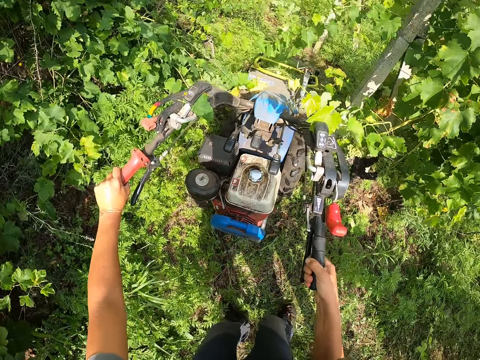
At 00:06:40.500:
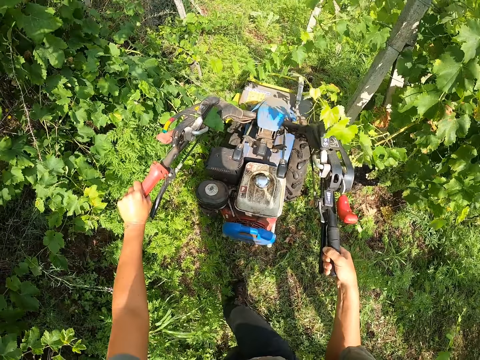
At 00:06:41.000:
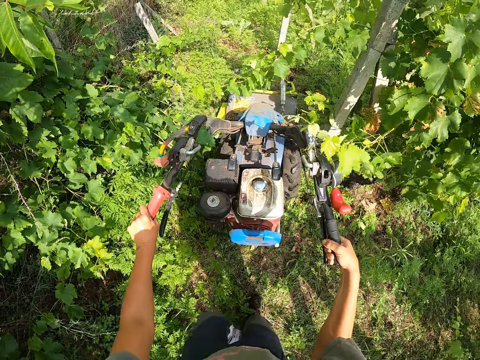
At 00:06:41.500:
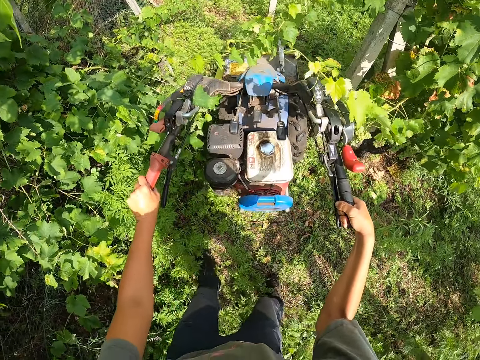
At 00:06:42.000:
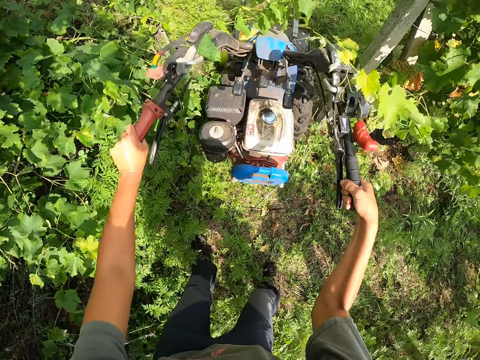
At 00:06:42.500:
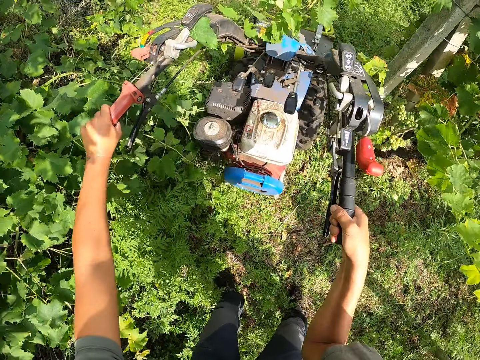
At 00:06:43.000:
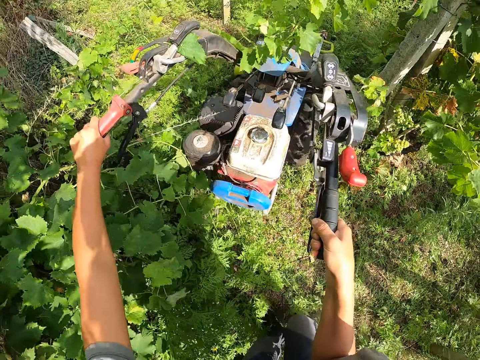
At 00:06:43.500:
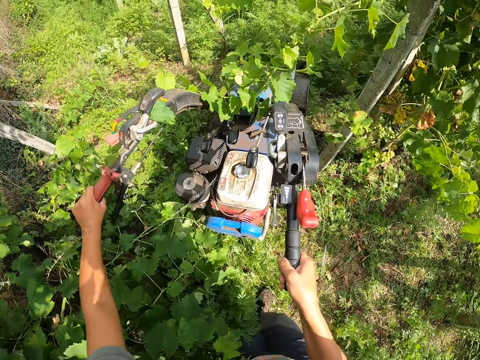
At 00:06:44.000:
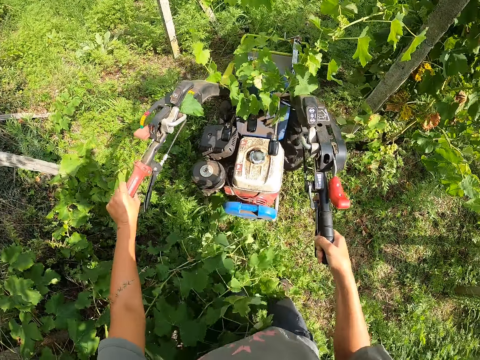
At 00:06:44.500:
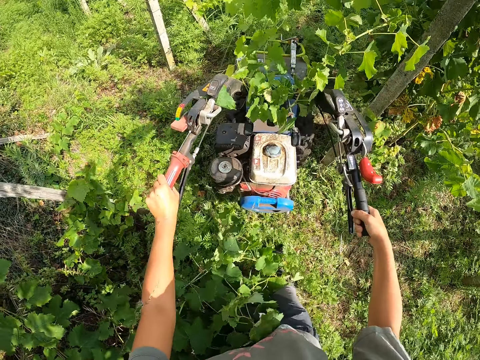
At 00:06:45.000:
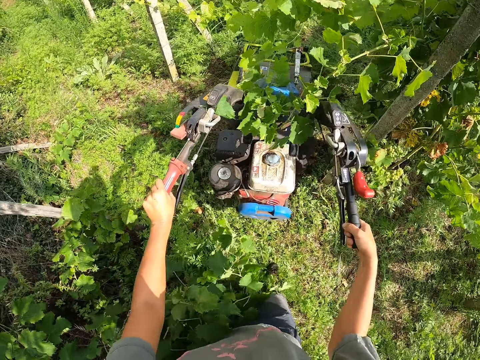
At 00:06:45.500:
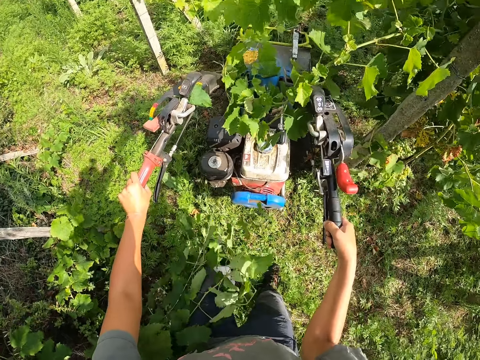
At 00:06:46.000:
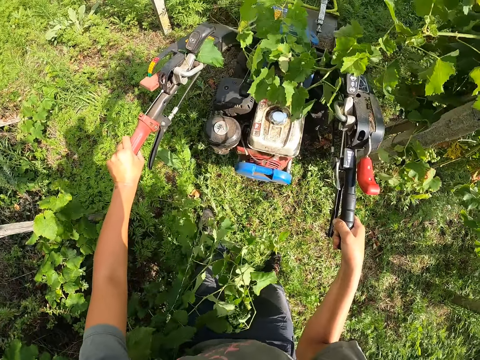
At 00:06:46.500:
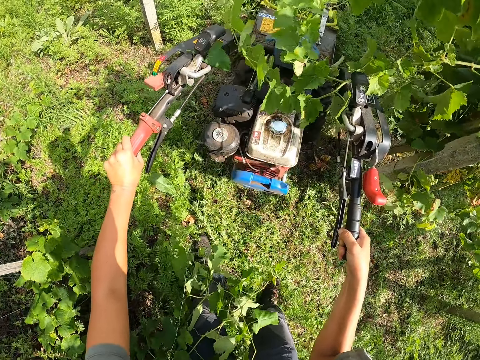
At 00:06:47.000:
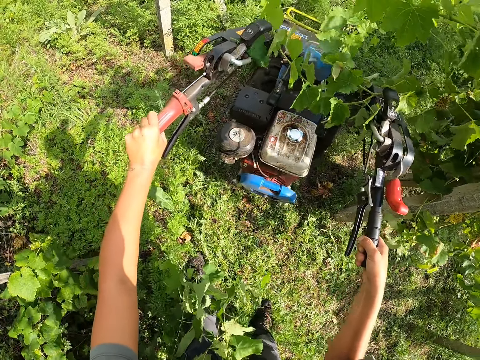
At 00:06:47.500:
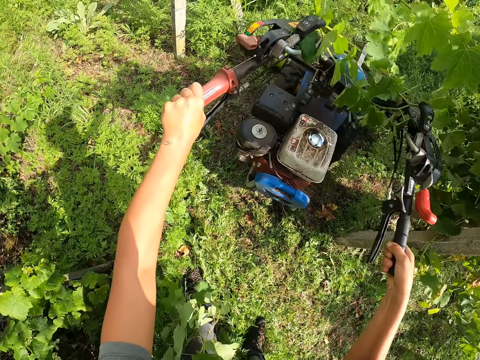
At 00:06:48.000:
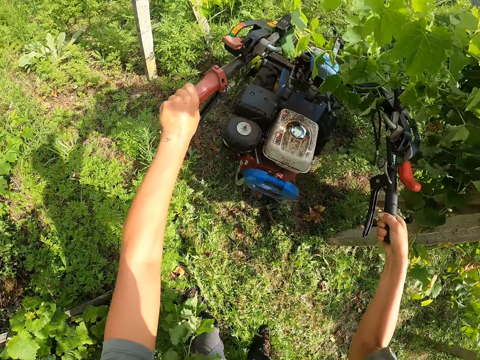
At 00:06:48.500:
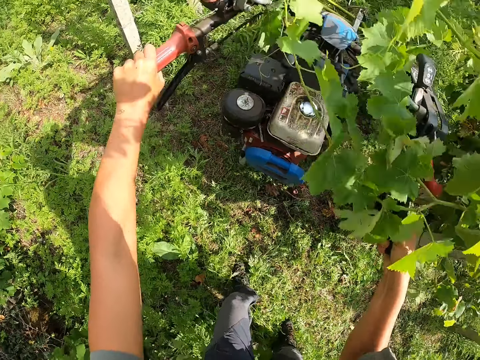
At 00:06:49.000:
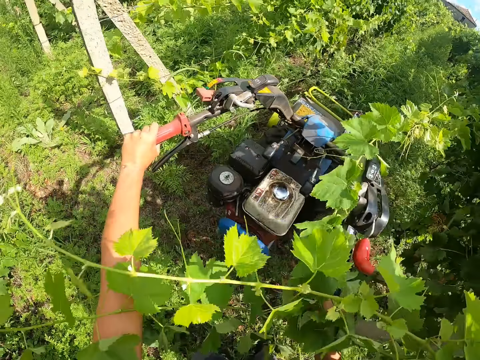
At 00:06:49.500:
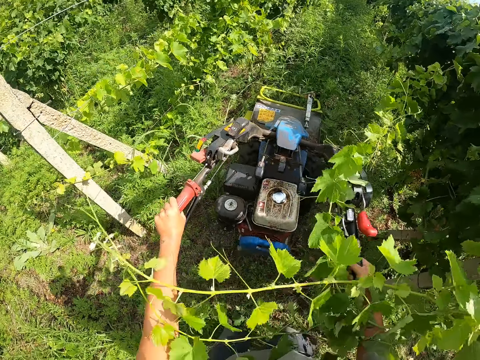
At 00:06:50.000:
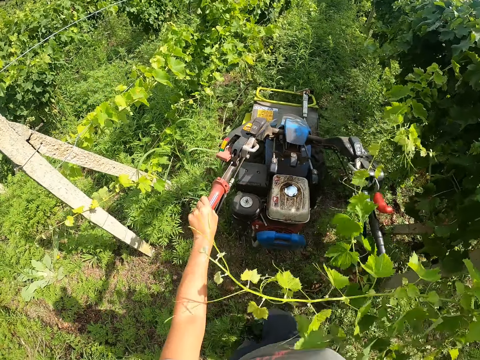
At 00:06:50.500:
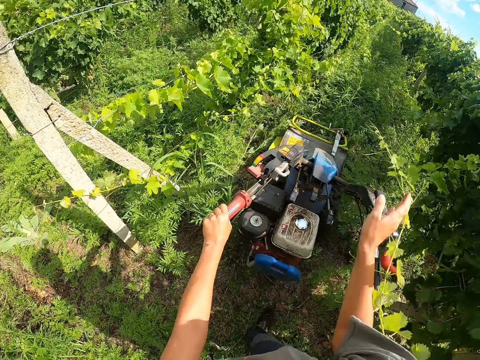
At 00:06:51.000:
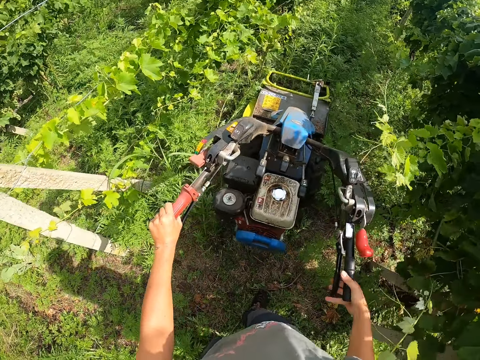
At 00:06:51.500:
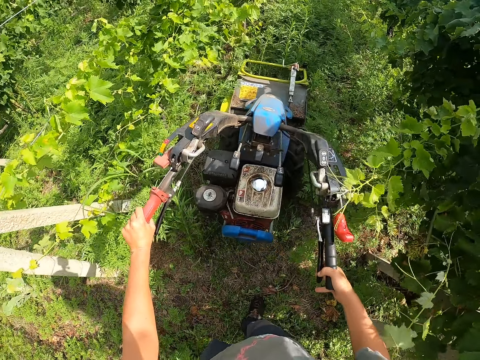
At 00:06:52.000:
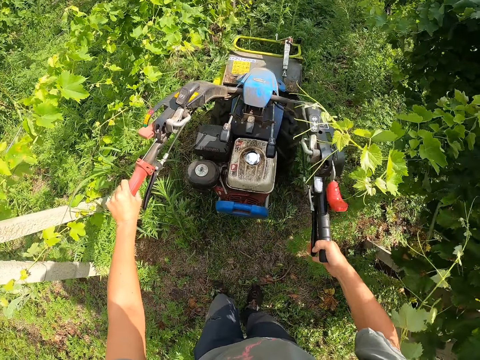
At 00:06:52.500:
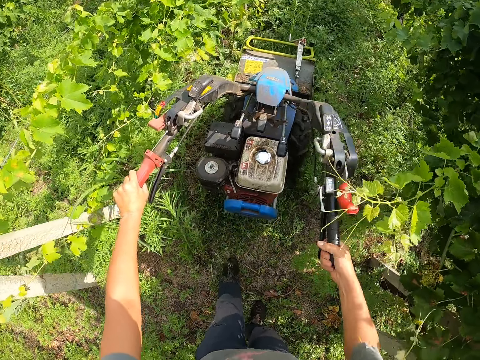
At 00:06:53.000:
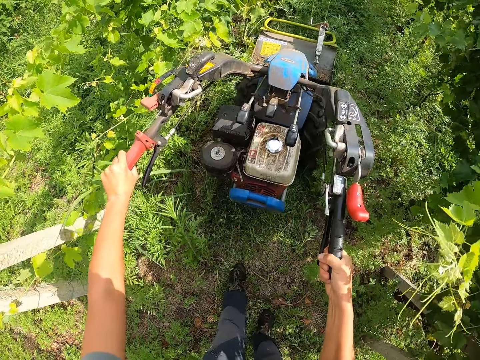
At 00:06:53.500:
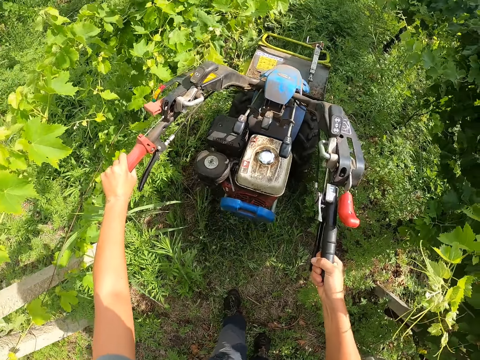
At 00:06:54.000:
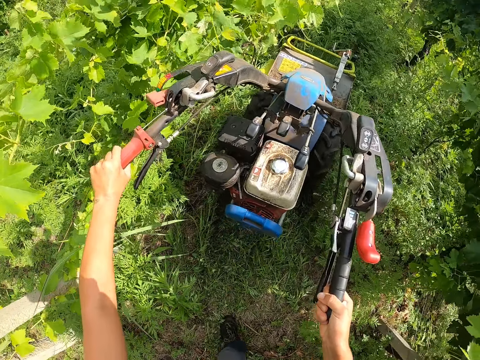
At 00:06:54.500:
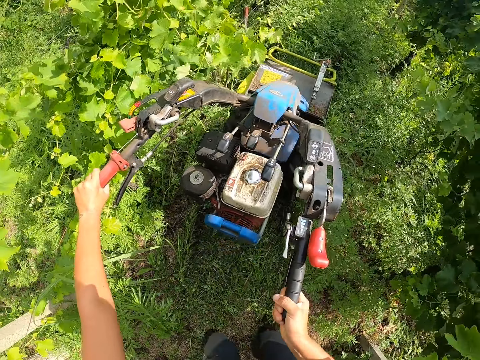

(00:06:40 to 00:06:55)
The camera wearer turns the steering of the mower to the center. He removes his right hand from the right handle of the mower. He pushes away an outgrown plant from his face with his right hand. He returns his right hand on the right handle of the mower.

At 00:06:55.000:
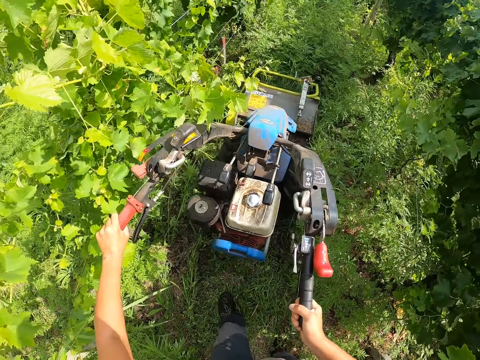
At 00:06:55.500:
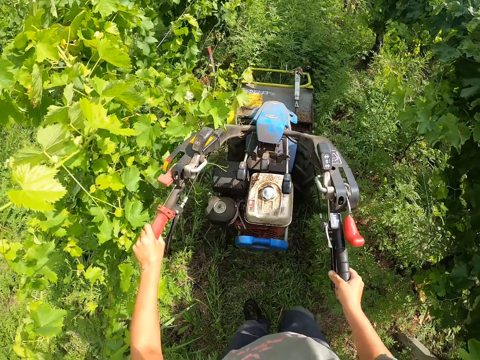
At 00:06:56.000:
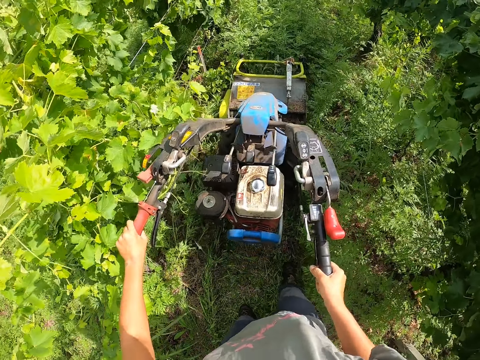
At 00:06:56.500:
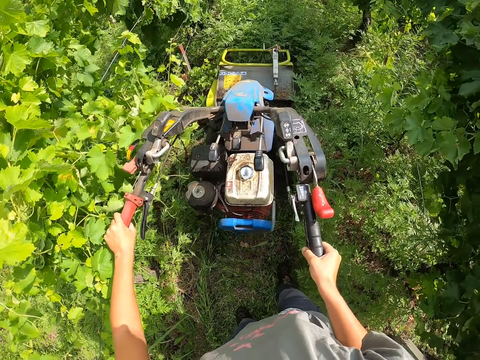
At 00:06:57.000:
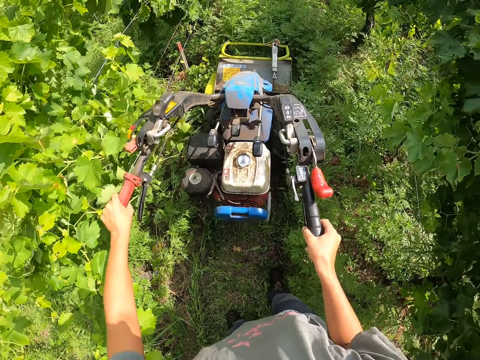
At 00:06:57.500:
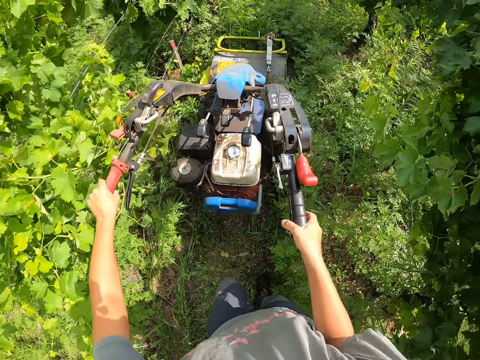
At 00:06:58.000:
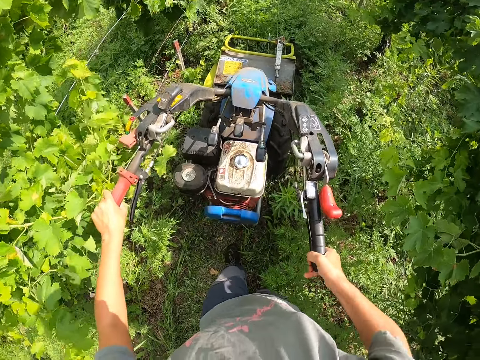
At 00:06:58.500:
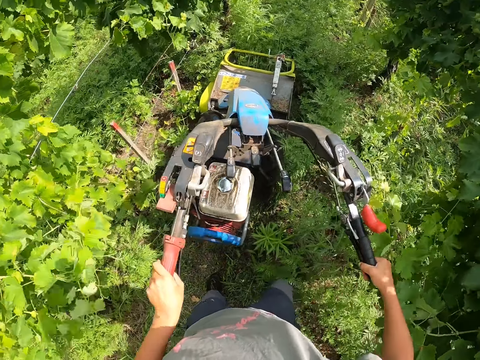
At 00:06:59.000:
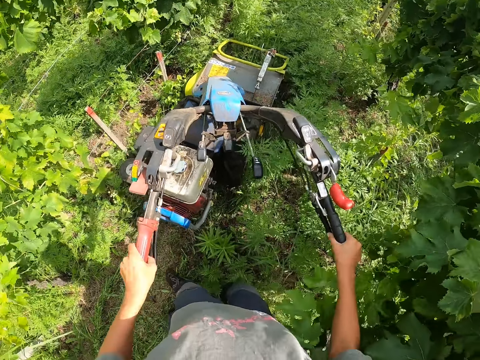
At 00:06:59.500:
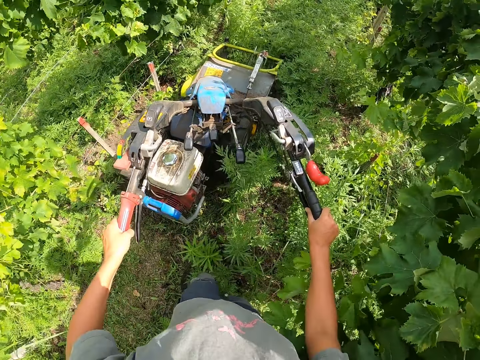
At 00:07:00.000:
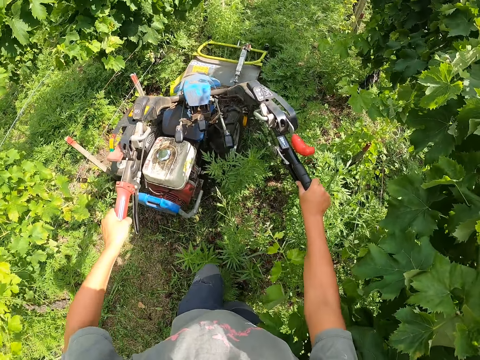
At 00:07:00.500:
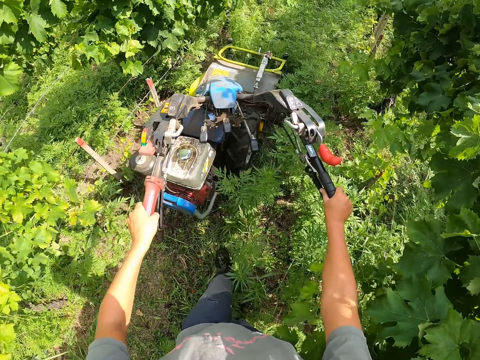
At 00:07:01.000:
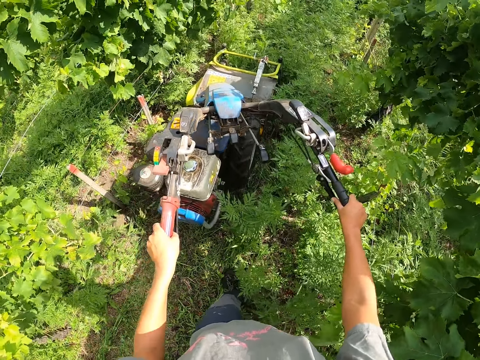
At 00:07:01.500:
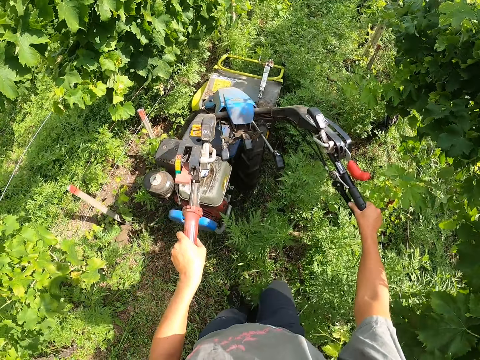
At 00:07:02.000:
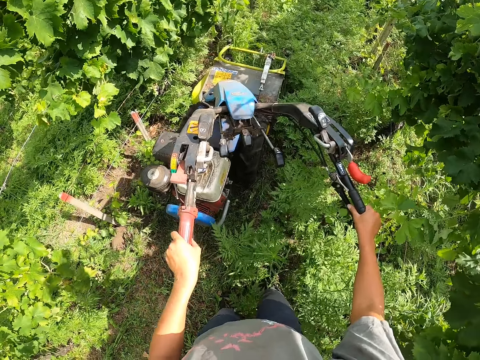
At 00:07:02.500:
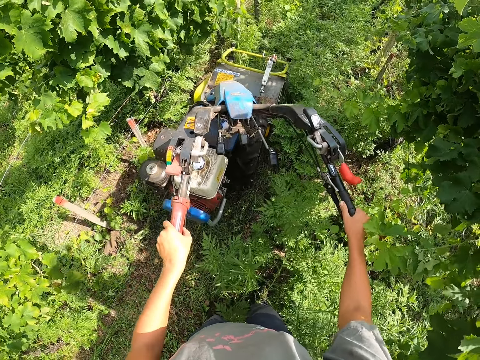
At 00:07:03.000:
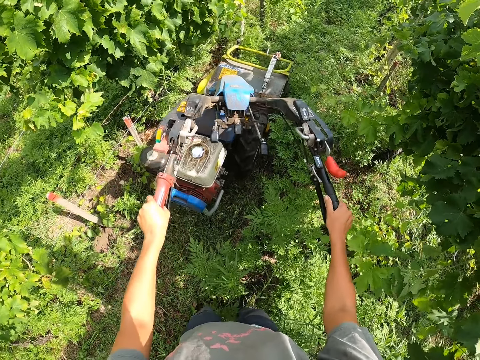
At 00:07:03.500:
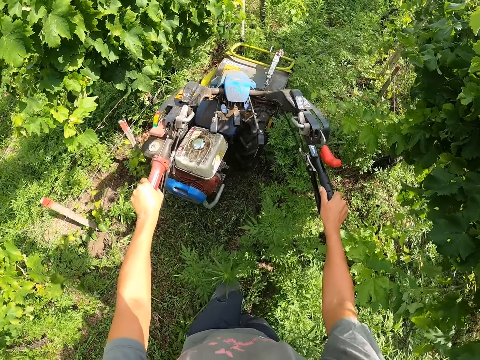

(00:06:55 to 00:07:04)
The camera wearer turns the steering of the mower to the right.
